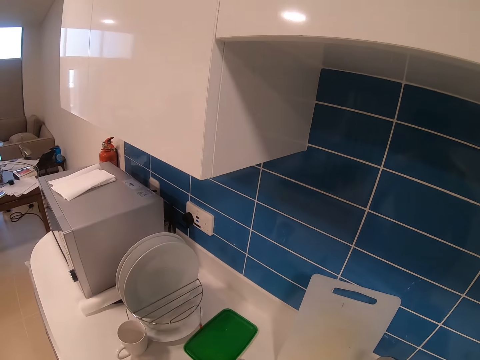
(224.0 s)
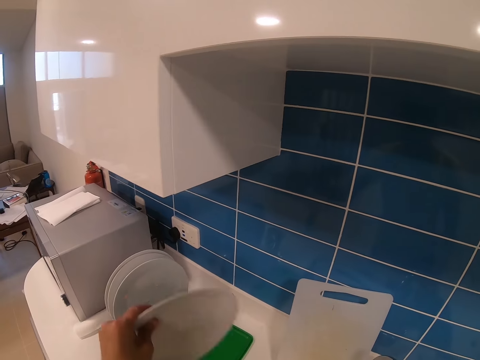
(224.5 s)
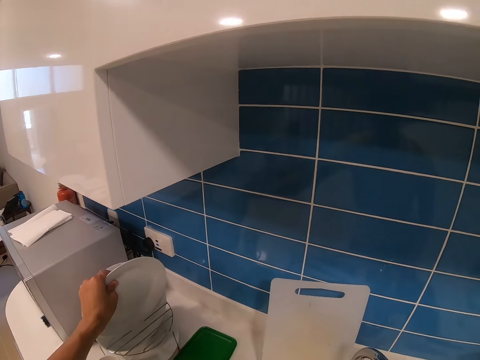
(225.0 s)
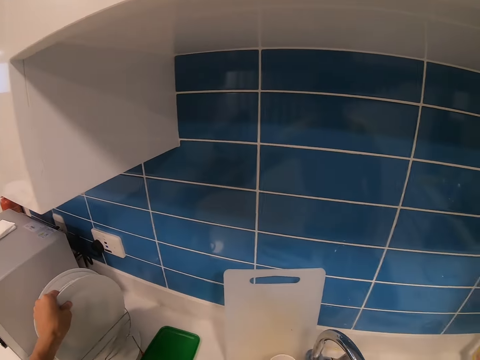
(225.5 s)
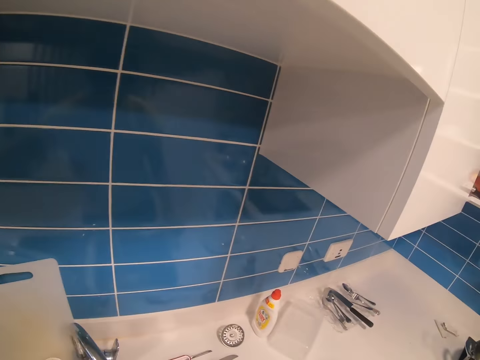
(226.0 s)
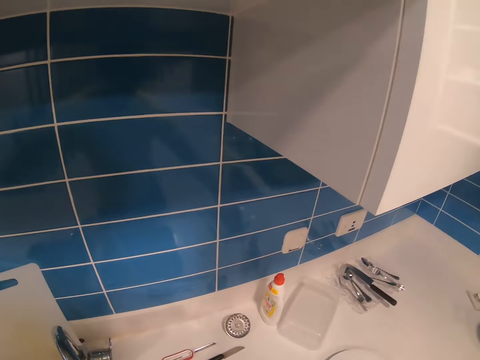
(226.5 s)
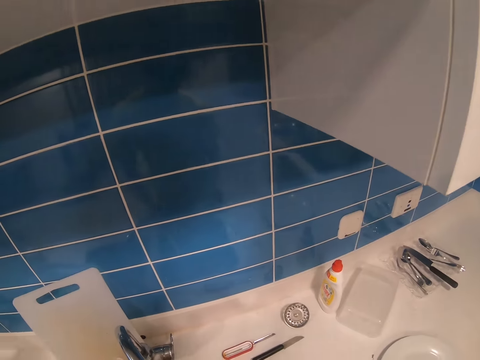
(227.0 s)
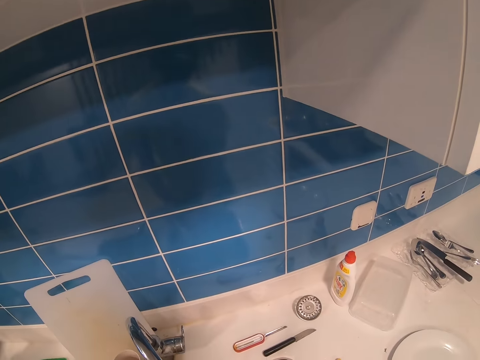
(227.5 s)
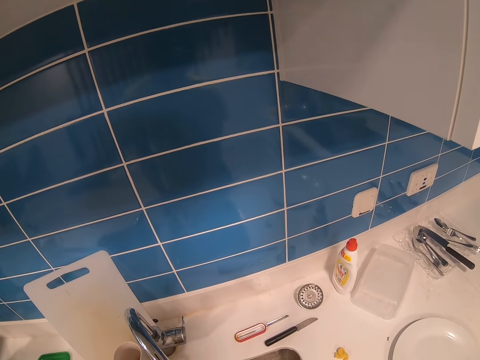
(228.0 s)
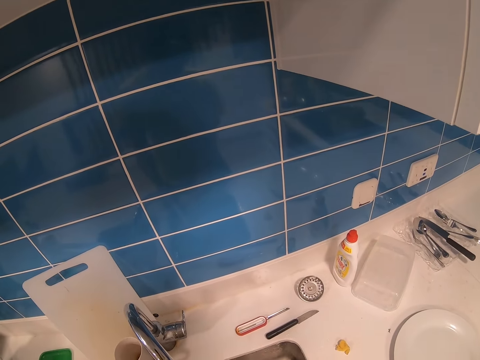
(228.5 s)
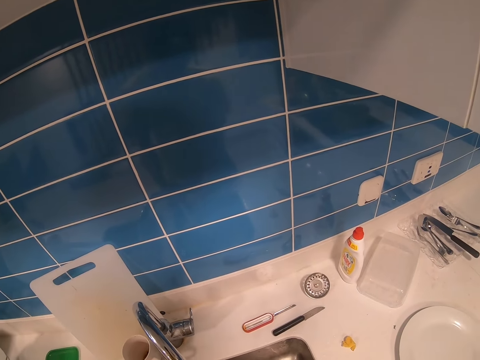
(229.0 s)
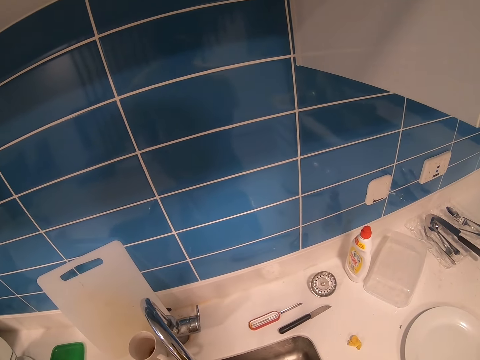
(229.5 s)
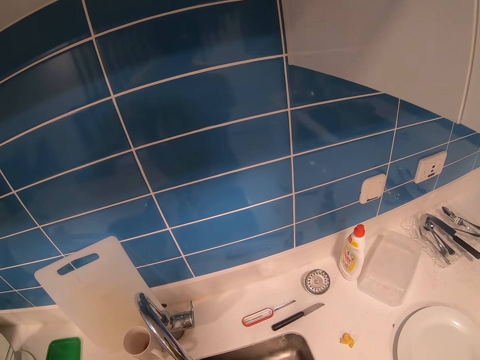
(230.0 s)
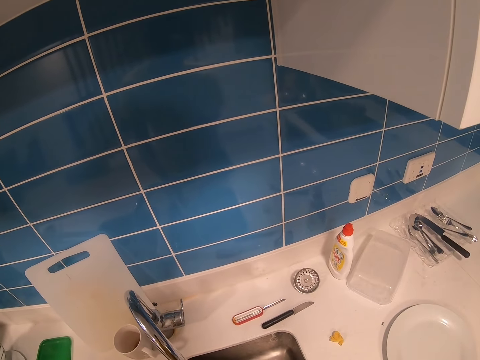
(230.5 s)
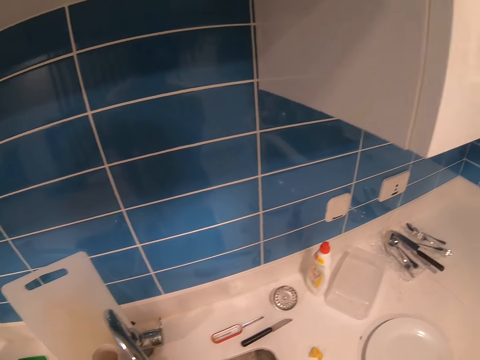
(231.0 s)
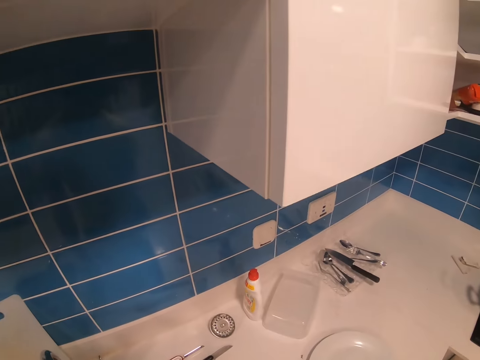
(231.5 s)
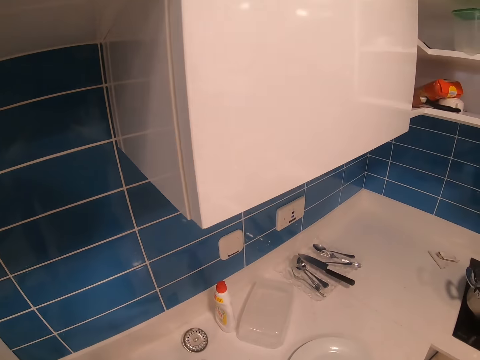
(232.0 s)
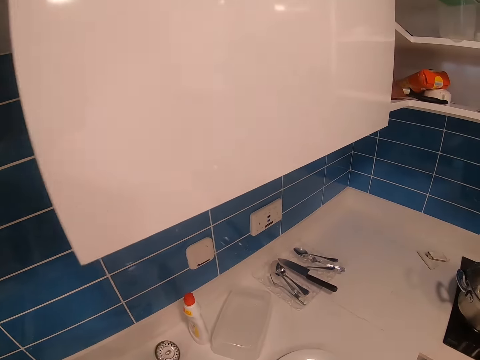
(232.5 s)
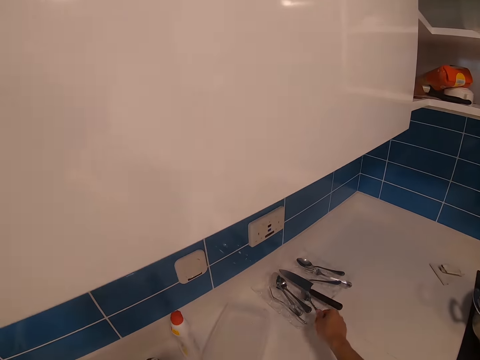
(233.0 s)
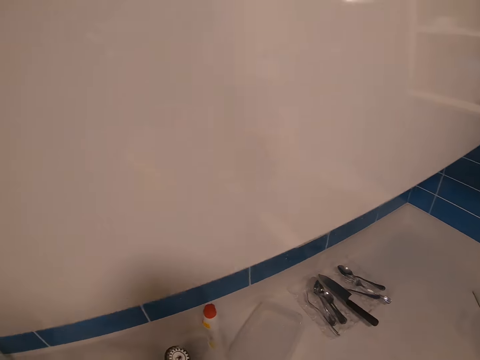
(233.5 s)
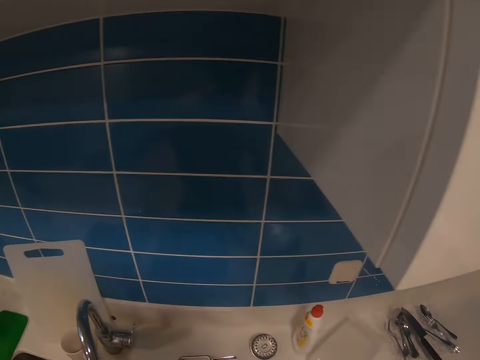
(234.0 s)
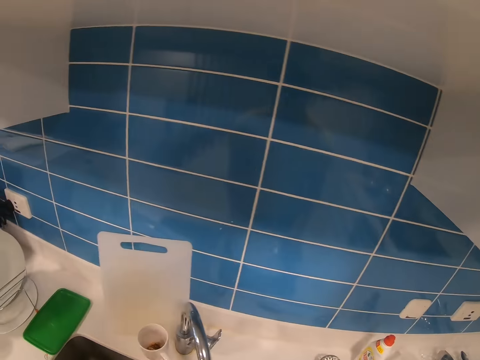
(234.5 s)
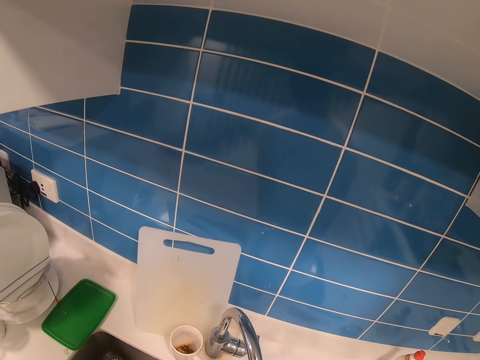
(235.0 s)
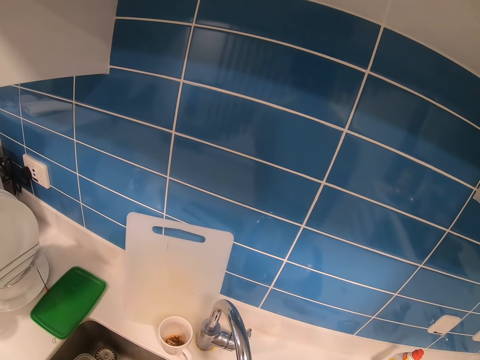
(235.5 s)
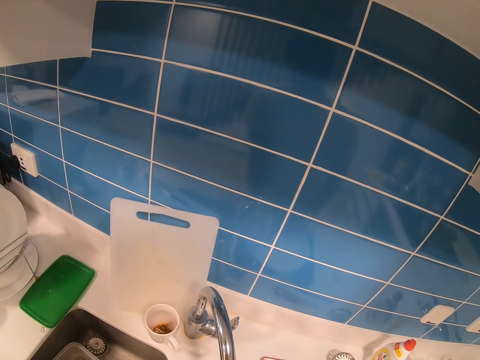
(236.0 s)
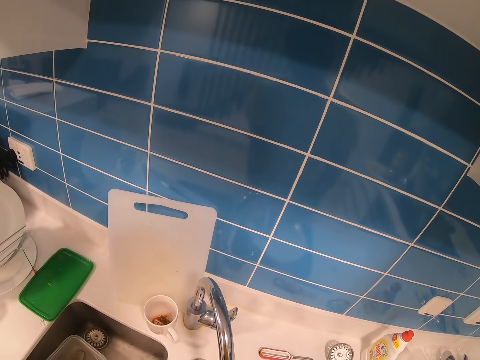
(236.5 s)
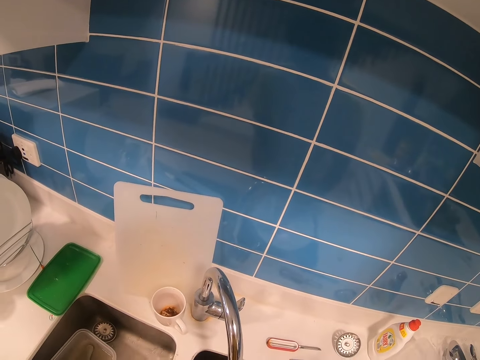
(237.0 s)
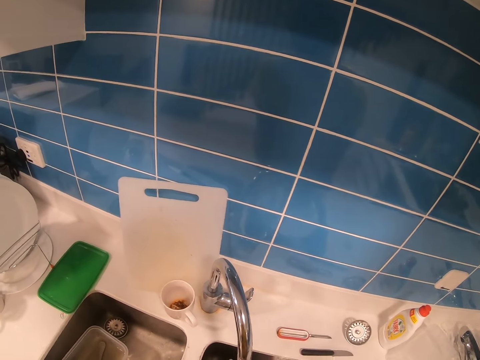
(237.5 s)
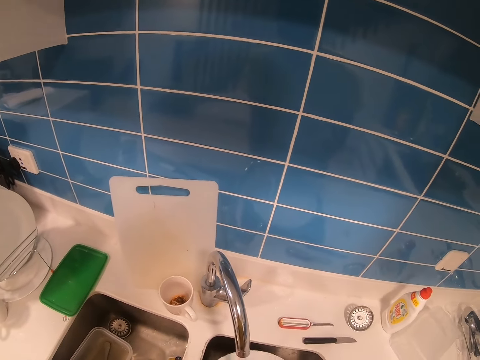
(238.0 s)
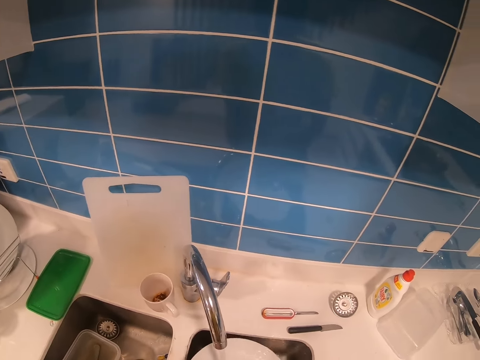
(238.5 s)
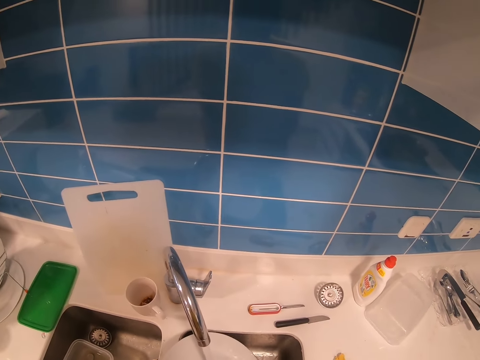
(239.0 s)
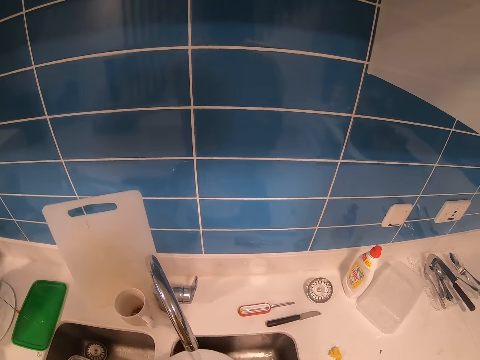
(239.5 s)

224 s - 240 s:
The camera wearer places the plate on the utensil rack. They place a spoon on the table. They wash the plate.

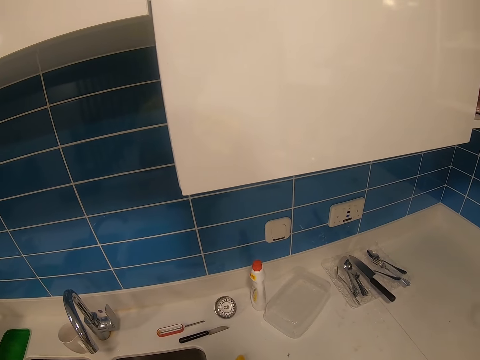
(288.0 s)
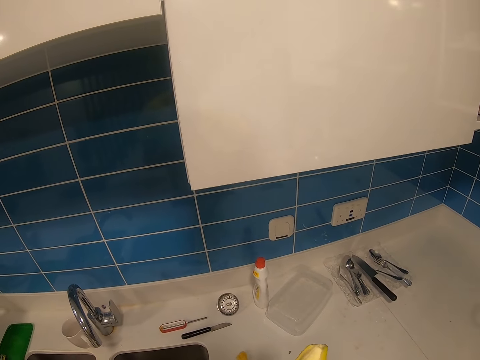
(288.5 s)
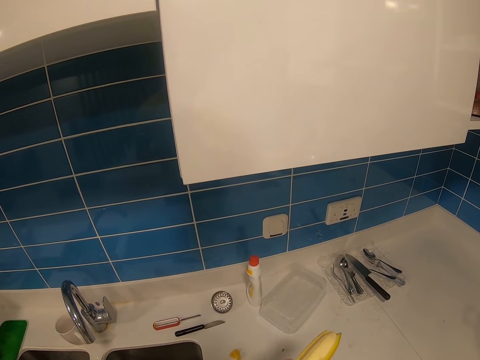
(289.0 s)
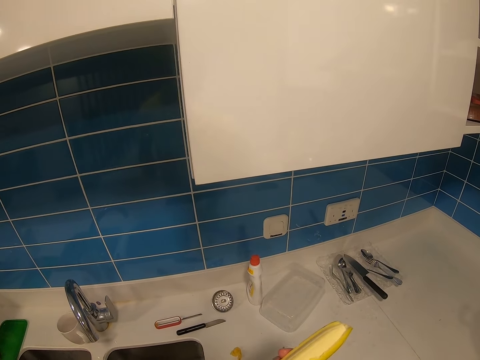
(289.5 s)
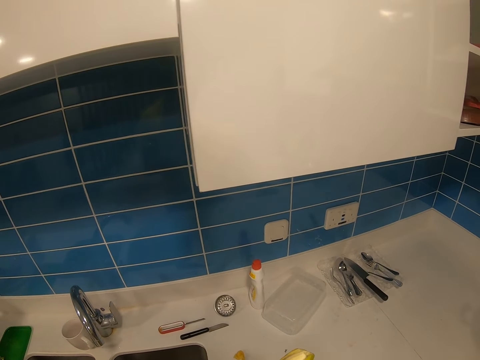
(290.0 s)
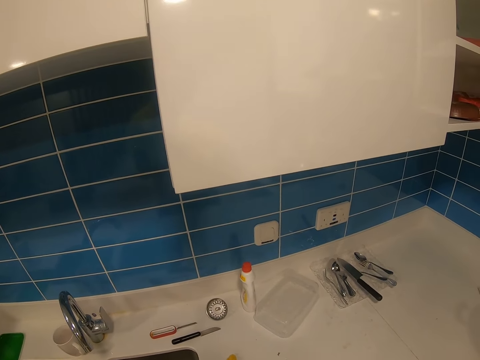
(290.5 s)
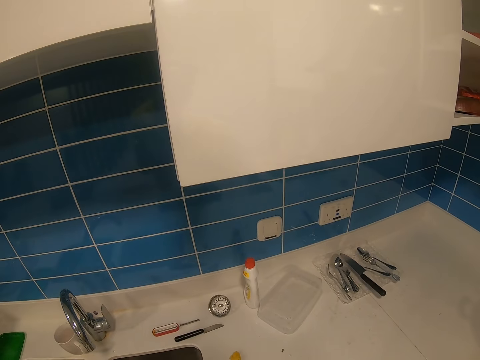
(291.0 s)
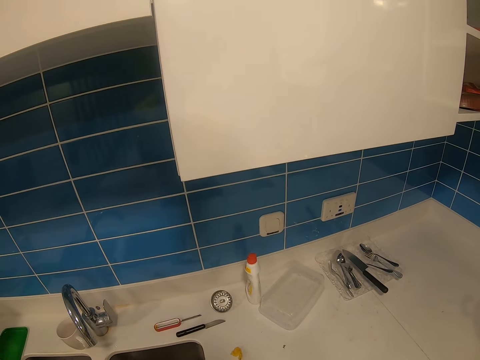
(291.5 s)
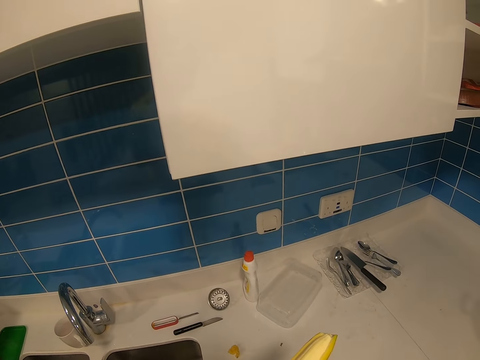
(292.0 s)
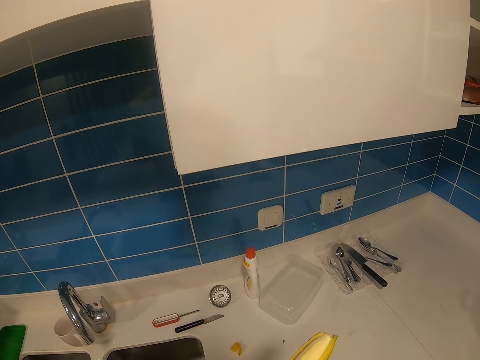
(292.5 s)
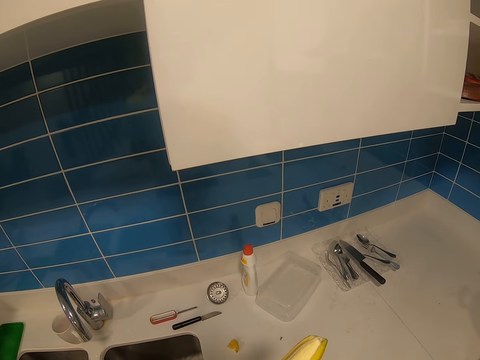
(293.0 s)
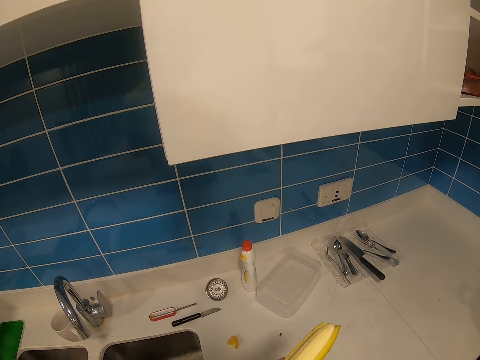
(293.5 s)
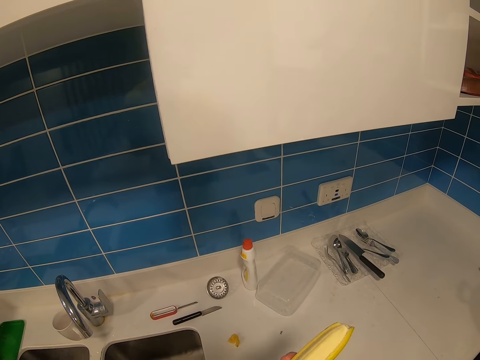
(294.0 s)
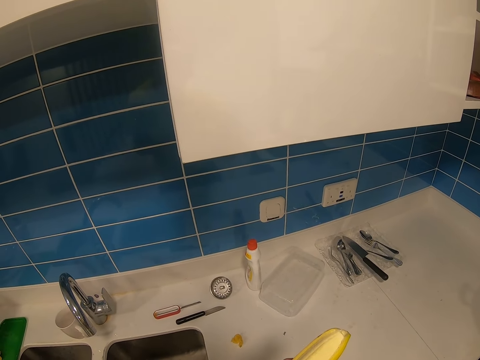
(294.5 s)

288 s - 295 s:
The camera wearer peels the banana.

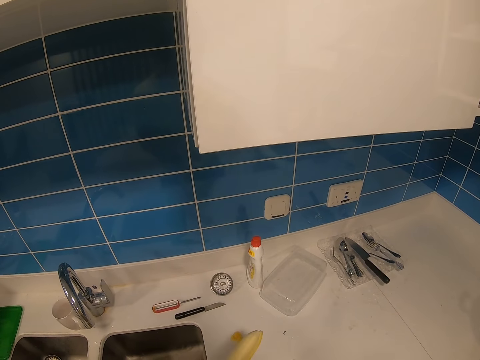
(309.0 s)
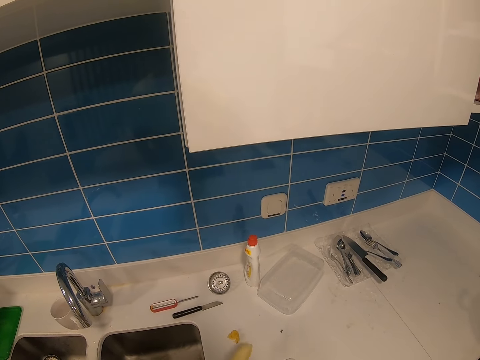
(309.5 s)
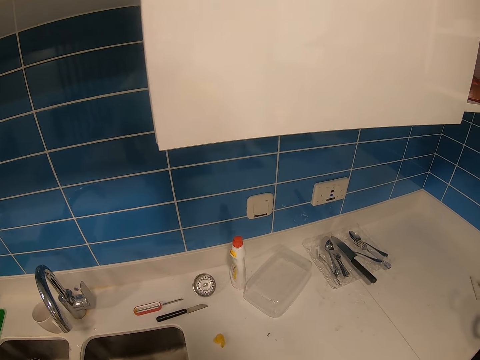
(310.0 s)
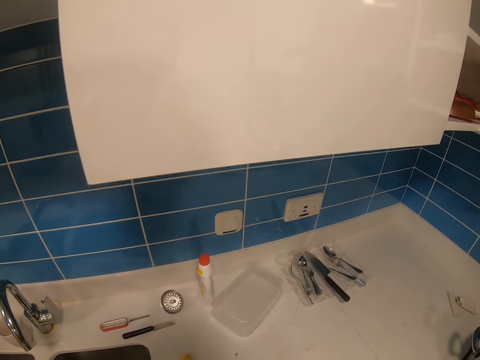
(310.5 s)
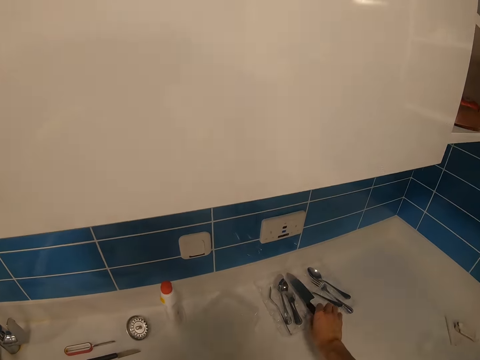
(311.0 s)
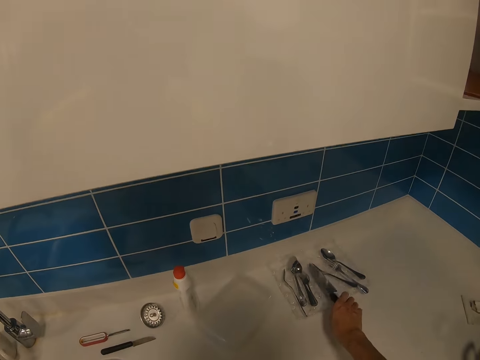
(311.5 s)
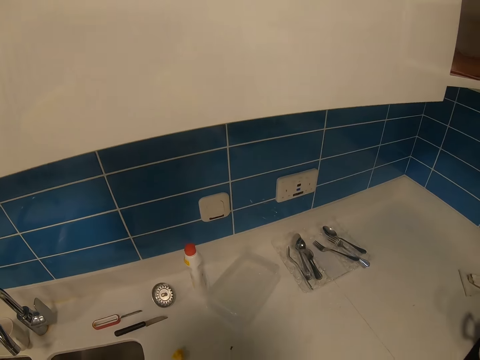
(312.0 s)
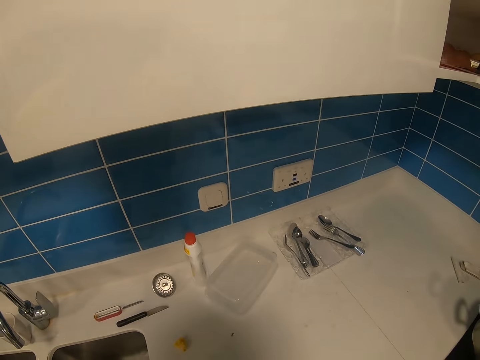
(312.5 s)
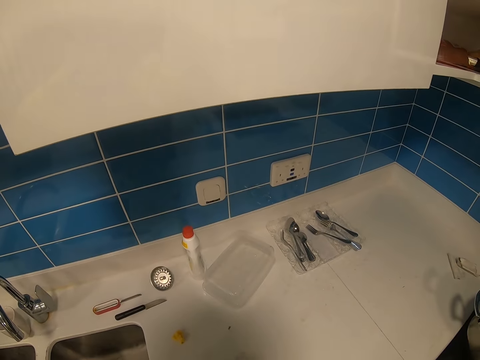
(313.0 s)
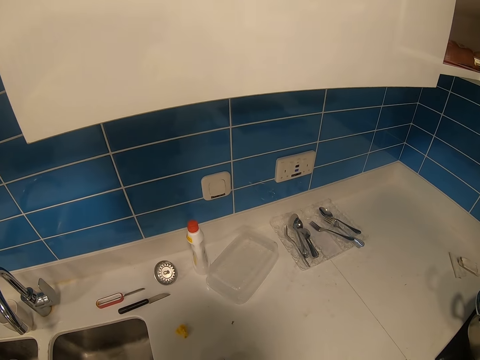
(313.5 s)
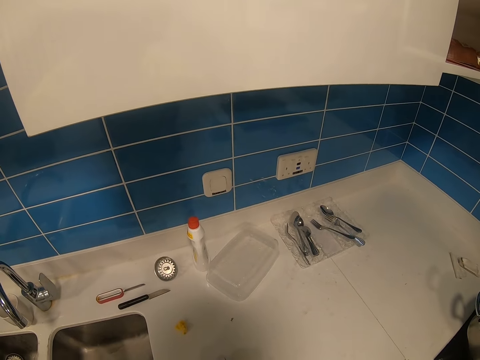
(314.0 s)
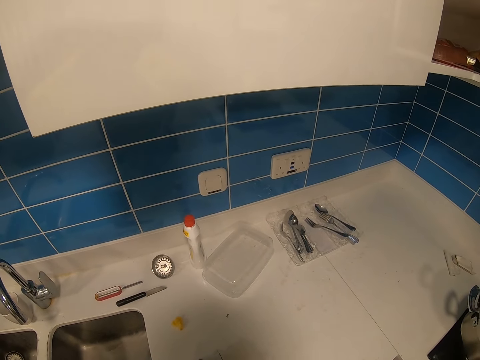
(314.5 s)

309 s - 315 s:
The camera wearer takes the knife.
